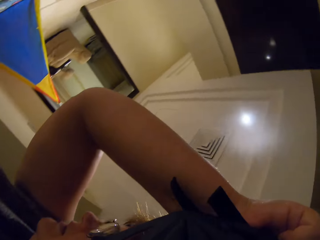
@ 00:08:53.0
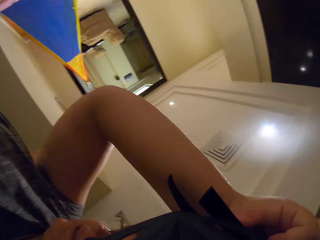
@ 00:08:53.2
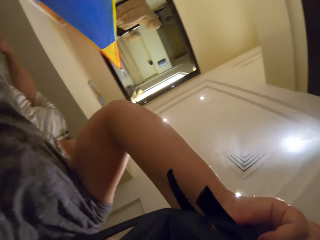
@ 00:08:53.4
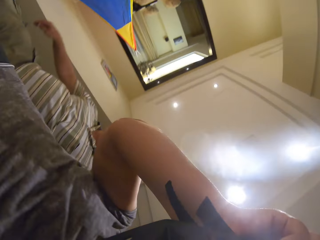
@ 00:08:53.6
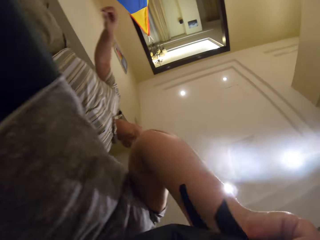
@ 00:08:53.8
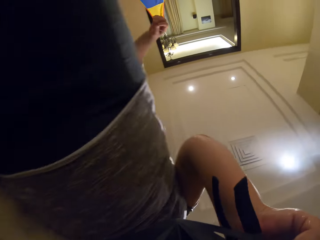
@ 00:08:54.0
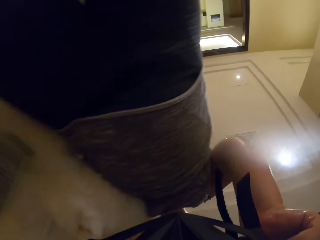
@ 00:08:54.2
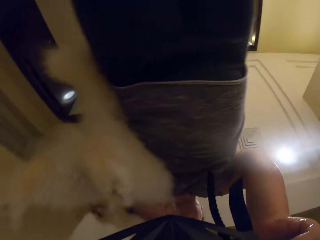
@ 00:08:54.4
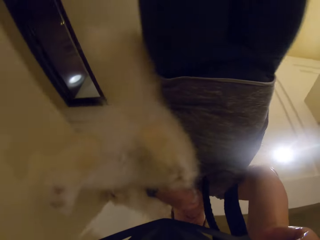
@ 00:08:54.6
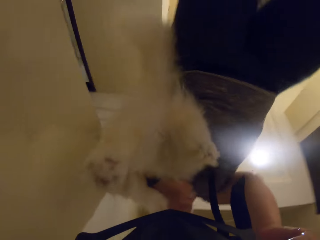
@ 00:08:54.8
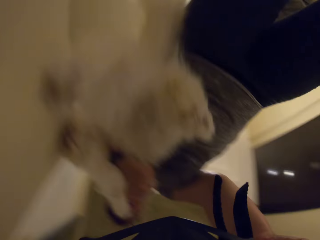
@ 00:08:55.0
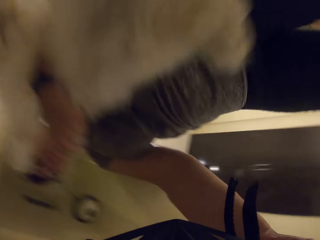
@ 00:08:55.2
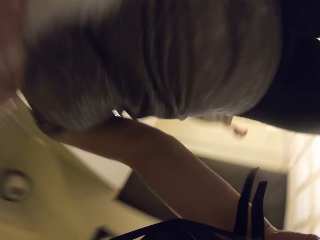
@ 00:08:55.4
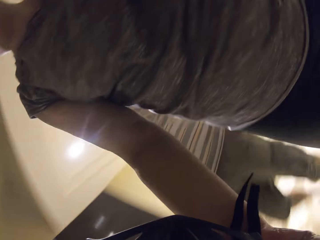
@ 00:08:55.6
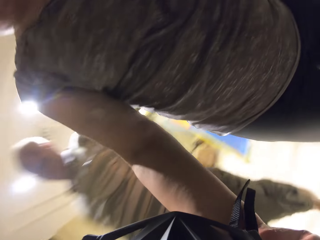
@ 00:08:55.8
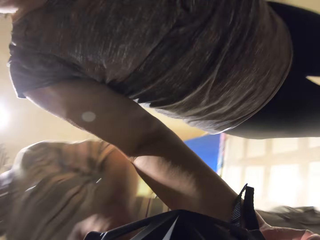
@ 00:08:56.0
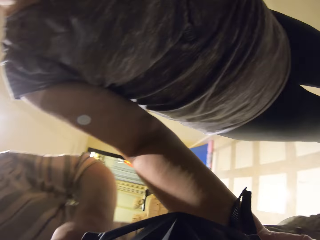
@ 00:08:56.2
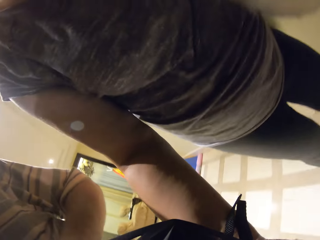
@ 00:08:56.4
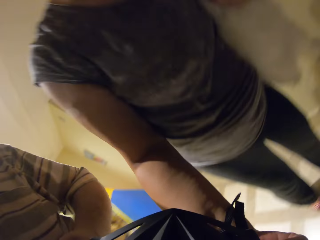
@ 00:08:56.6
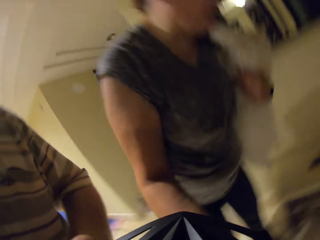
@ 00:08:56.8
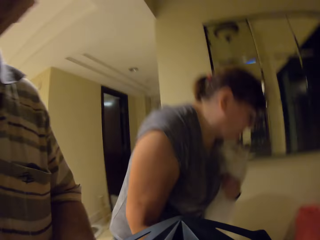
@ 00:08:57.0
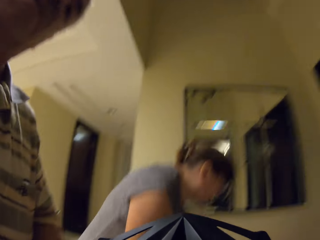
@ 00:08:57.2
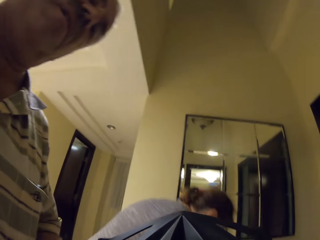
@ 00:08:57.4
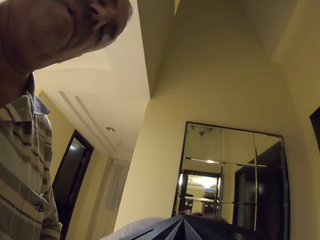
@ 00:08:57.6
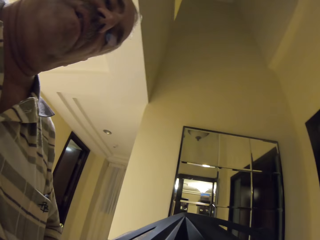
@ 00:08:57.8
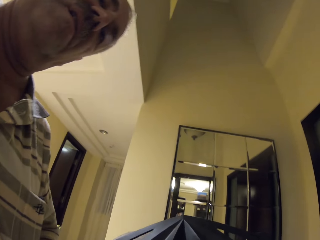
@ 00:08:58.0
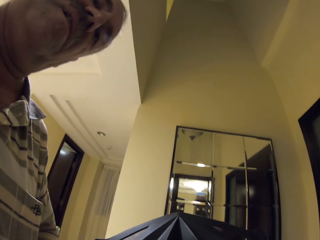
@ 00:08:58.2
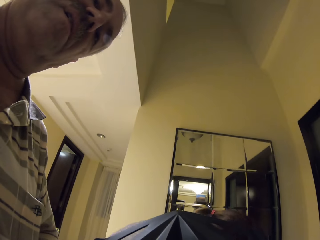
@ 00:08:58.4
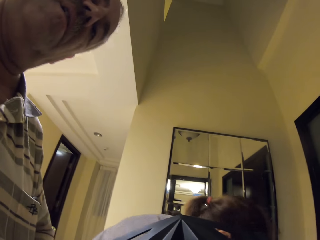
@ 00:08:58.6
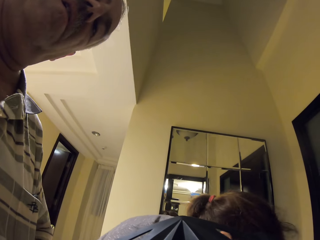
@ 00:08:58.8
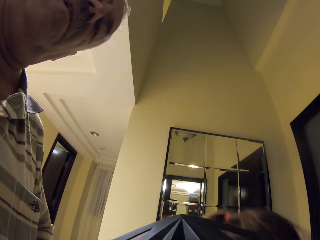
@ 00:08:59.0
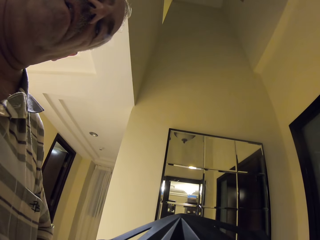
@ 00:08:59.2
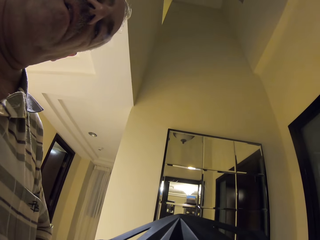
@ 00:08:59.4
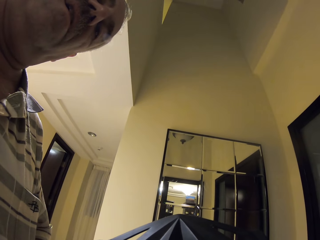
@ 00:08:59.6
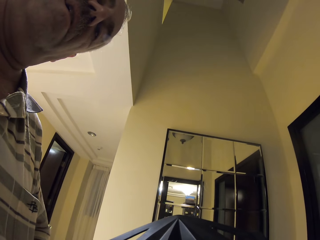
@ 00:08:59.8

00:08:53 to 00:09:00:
The camera wearer and a man dialogue. The camera wearer carries the cat. They bend. The man looks around. The camera wearer moves the head.
